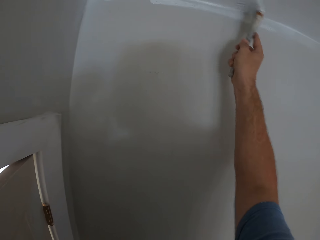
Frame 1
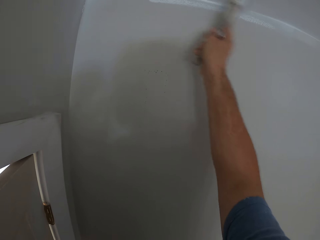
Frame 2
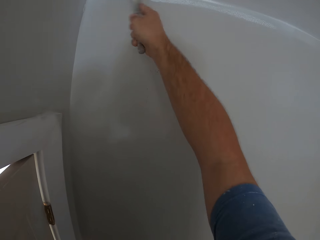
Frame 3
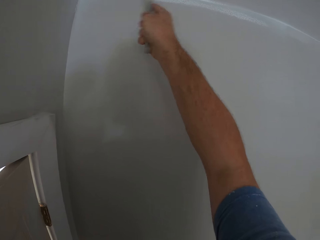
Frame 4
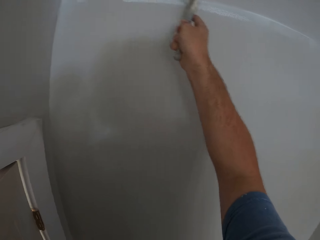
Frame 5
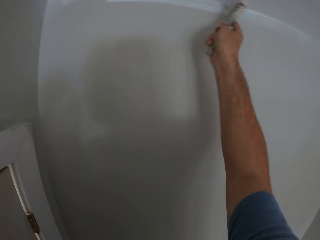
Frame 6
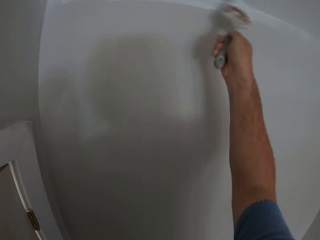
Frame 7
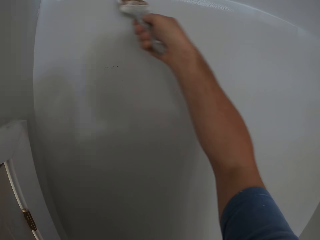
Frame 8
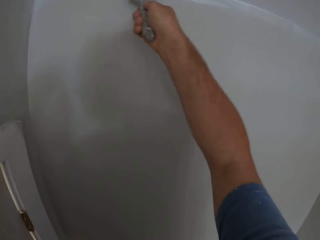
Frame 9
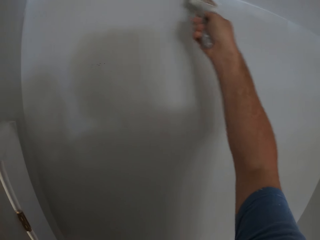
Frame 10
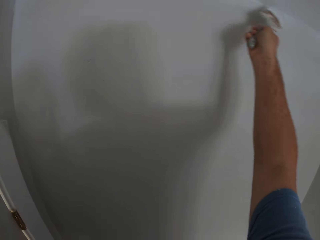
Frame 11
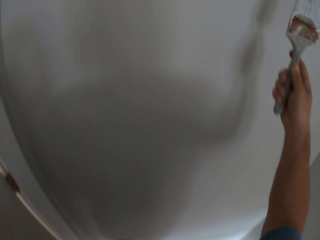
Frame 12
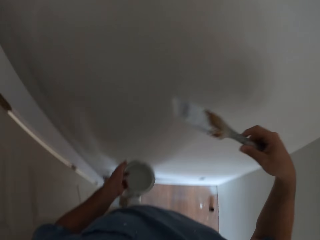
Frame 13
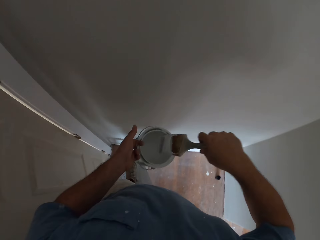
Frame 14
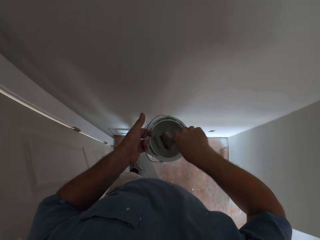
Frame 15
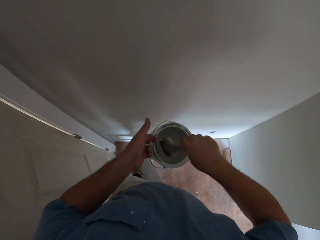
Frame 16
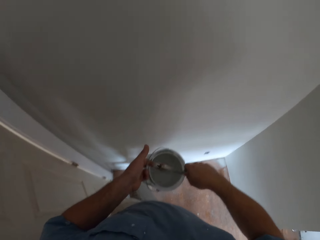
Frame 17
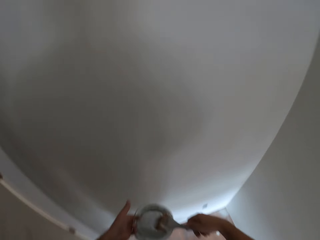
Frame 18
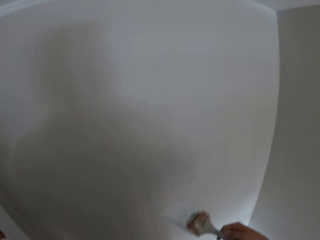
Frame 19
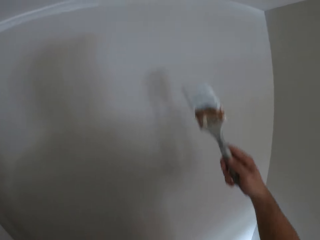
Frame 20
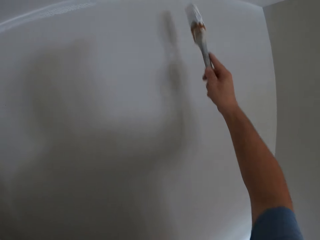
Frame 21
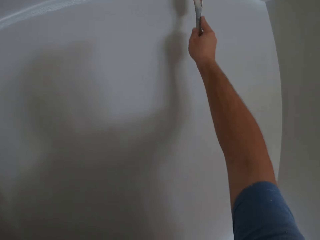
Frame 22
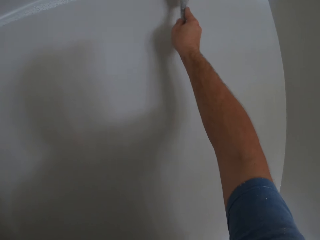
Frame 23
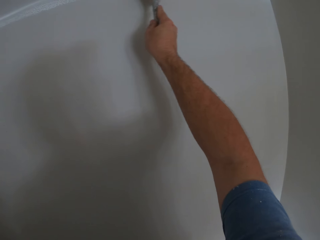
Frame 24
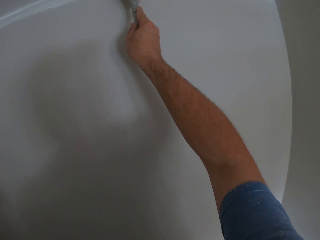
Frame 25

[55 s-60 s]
The camera wearer scoops up paint with the paint brush from the paint can. They paint another part of the ceiling or wall with the paint brush.

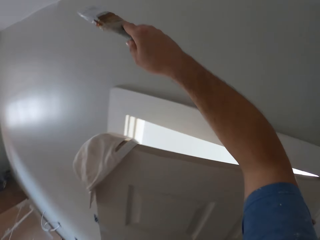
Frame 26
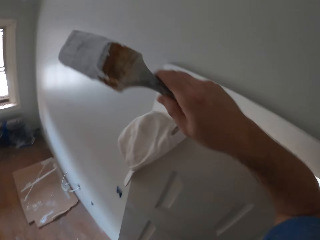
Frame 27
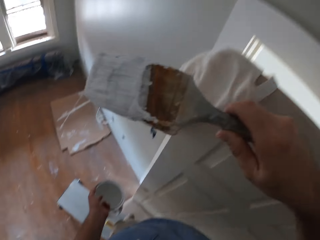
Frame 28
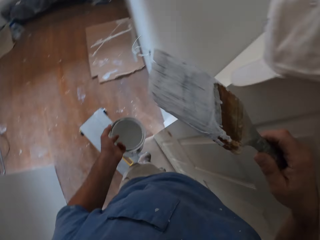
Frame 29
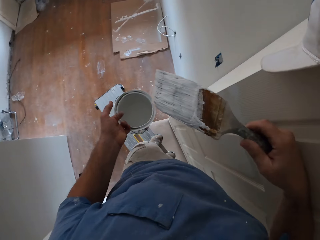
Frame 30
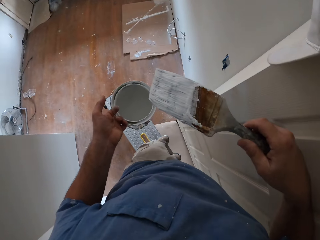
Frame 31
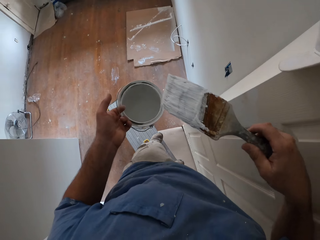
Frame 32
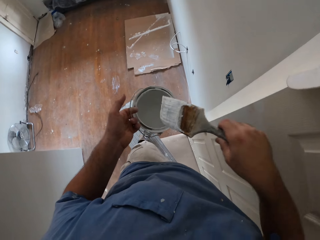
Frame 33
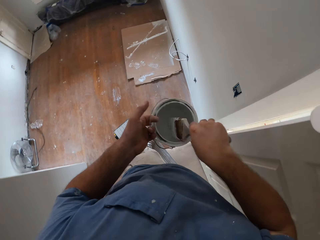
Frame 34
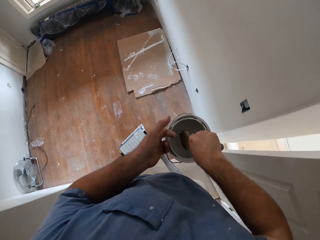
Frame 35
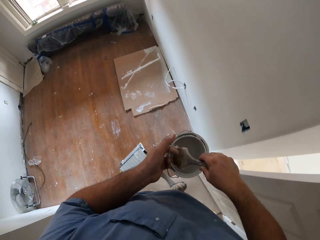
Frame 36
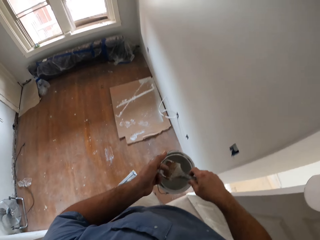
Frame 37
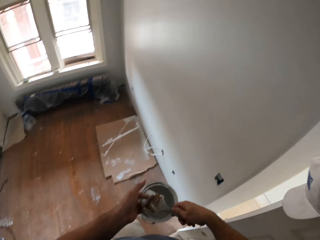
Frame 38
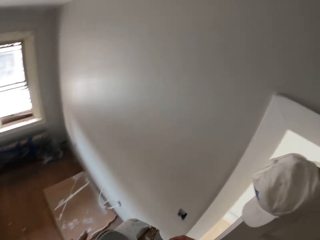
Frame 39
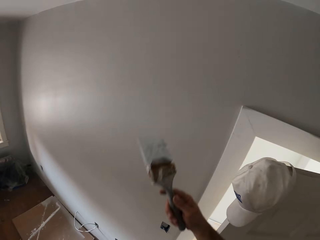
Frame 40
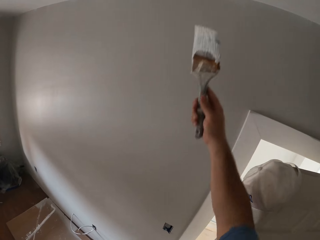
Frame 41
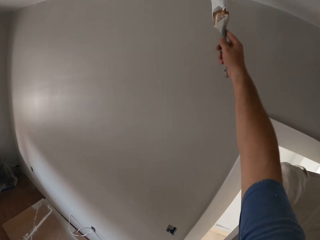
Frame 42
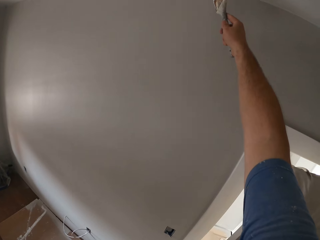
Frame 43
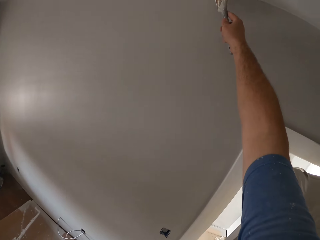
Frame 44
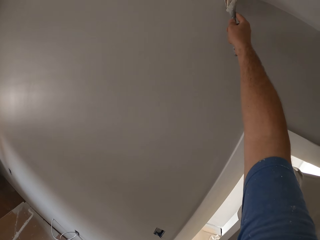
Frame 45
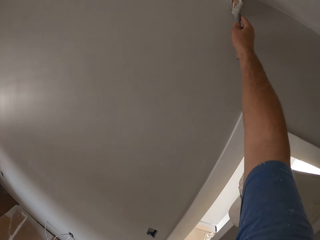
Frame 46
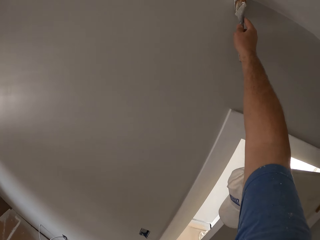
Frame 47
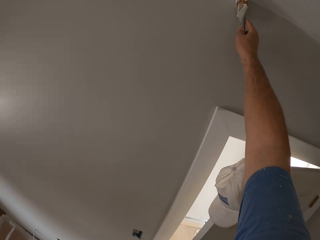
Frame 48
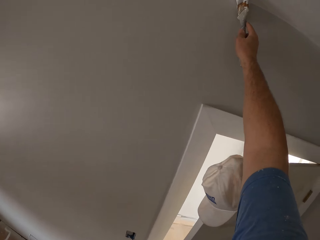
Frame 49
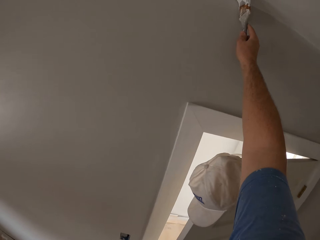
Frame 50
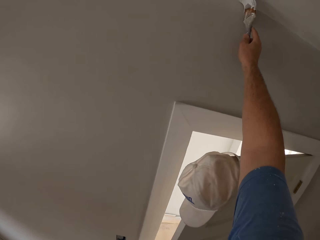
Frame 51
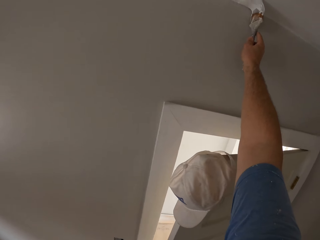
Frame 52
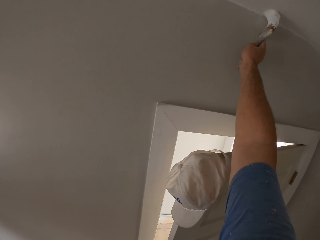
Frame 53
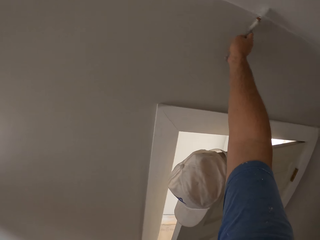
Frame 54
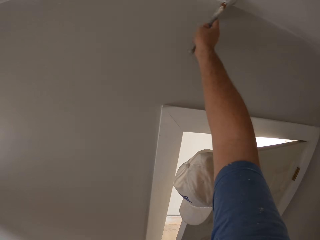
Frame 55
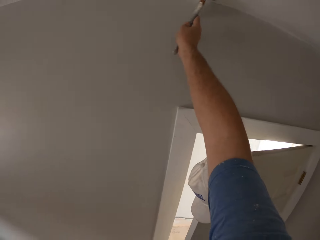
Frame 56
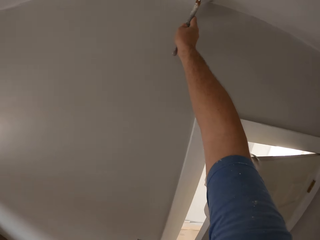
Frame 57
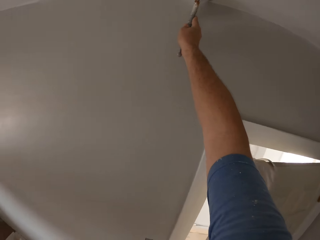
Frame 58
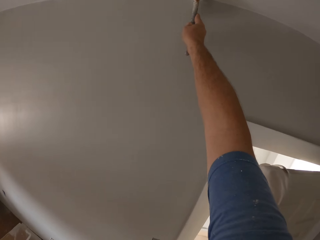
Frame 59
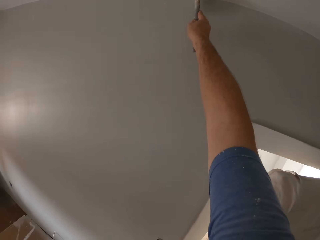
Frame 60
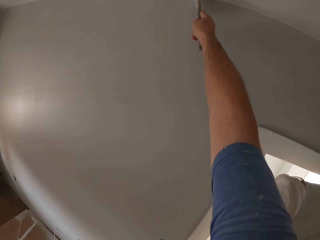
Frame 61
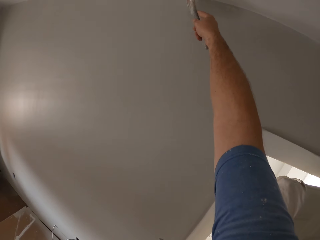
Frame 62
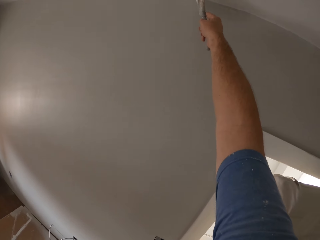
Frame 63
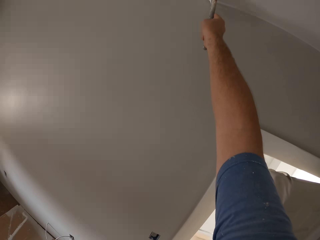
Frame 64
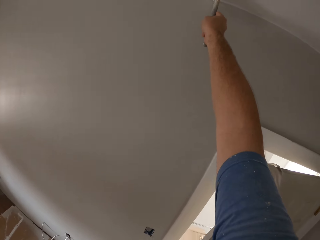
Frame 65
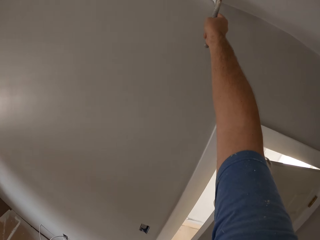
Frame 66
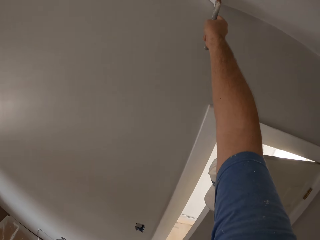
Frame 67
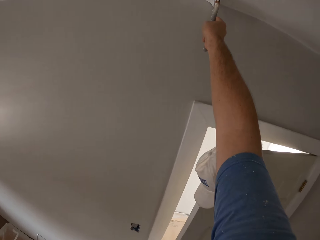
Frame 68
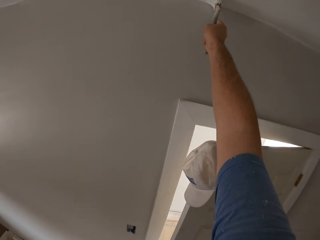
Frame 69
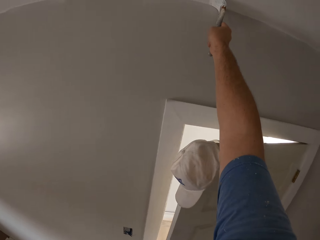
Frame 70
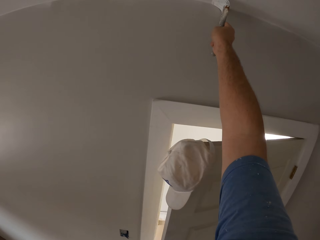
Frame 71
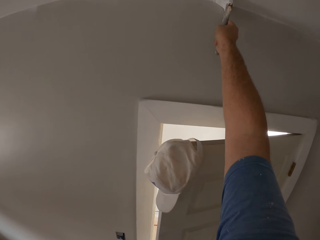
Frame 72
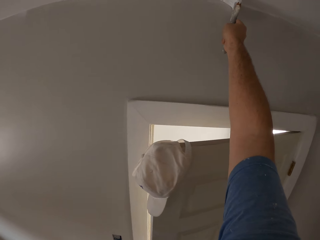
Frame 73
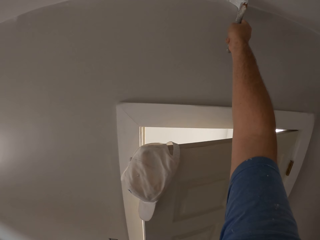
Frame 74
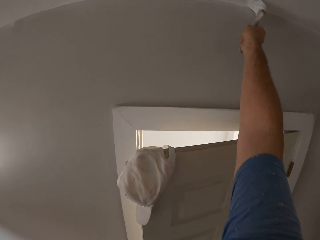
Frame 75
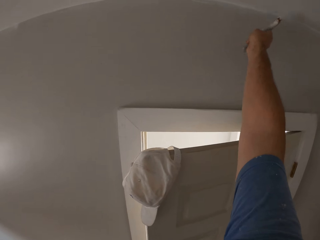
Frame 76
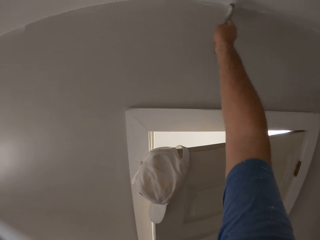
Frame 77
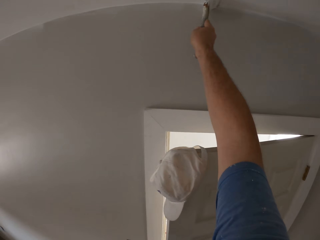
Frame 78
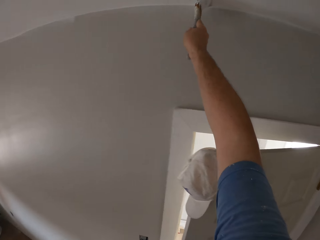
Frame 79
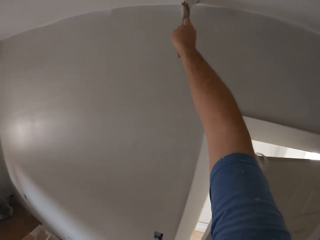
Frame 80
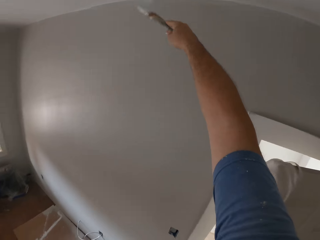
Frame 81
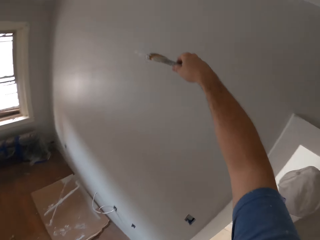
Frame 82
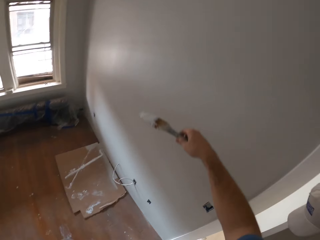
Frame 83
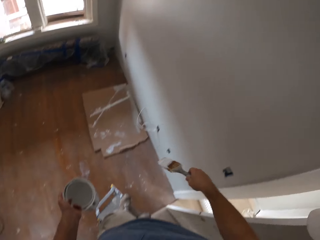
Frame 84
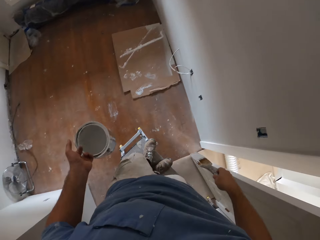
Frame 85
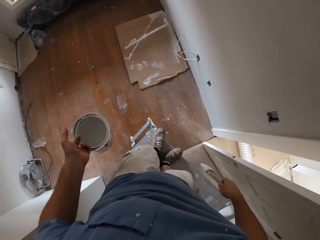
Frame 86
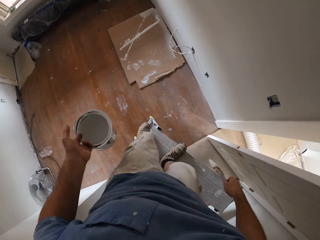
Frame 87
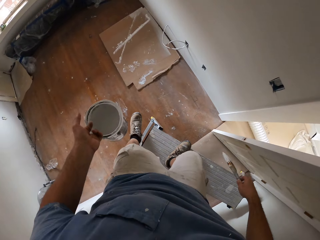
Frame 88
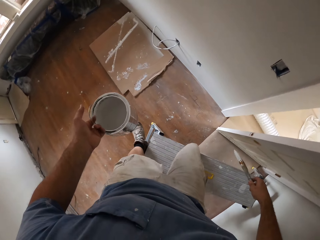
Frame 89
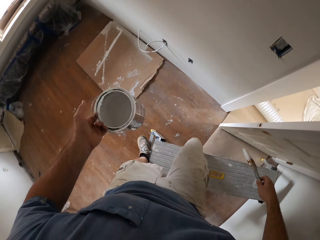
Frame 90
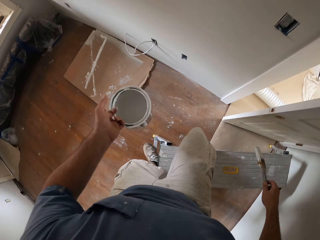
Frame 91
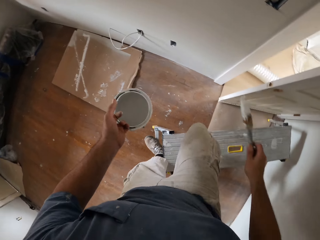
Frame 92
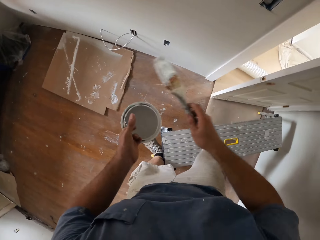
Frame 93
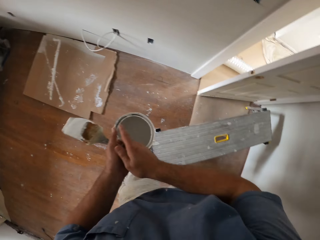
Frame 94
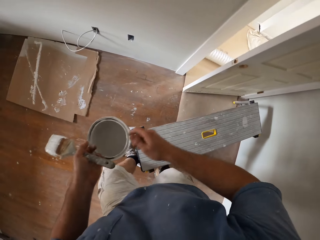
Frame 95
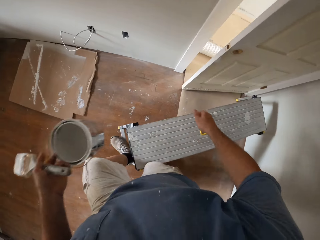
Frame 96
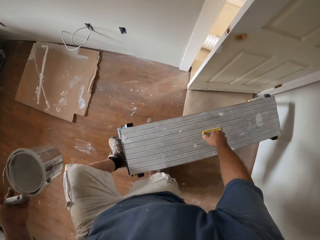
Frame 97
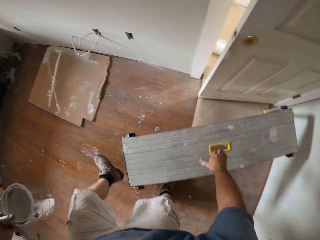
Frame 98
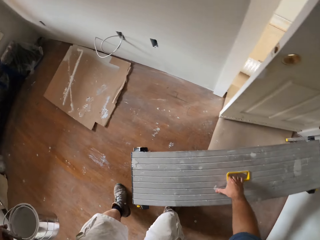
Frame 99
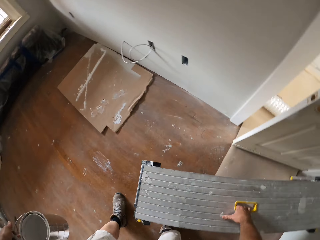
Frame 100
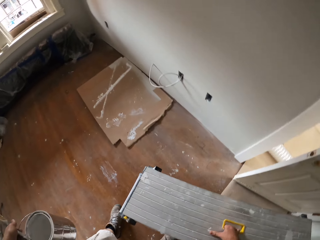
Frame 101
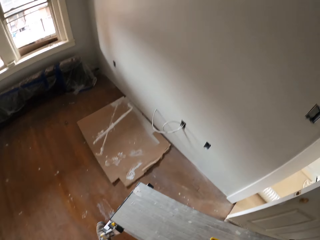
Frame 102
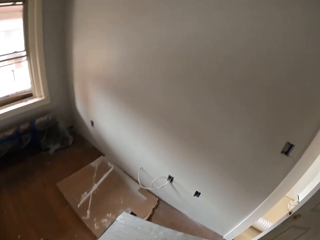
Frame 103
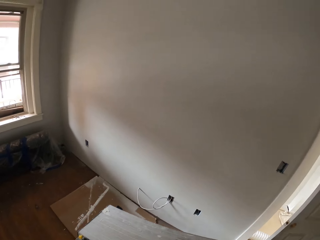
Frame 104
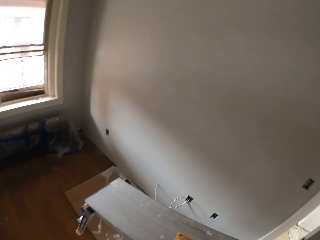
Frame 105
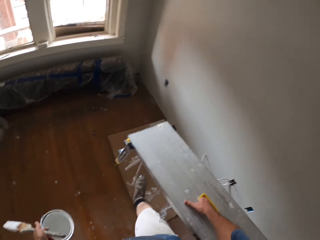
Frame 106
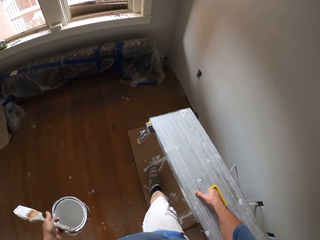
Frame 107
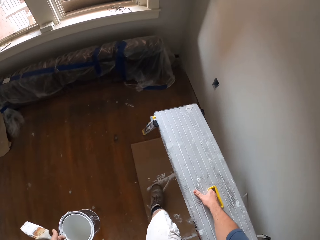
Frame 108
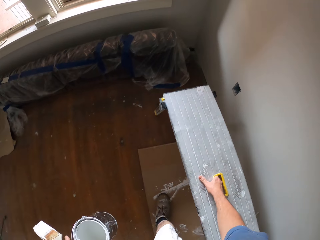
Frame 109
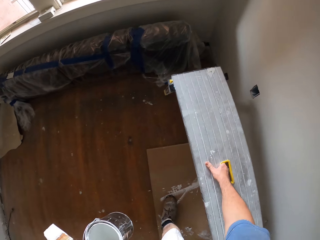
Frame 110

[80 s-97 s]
The camera wearer scoops up paint with the paint brush from the paint can. He paints another part of the ceiling or wall with the paint brush. He climbs down from the bench. He passes the paint brush to his left hand. He moves the bench with his right hand. He lifts the aluminum platform ladder.
